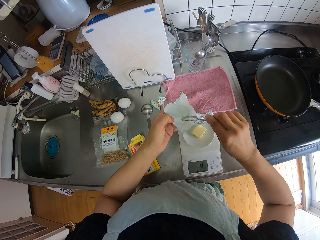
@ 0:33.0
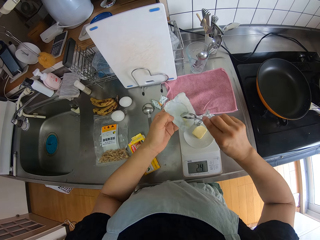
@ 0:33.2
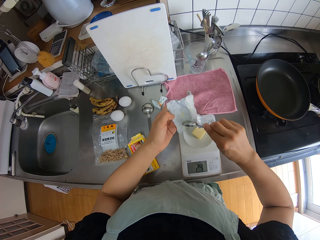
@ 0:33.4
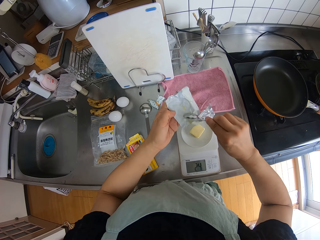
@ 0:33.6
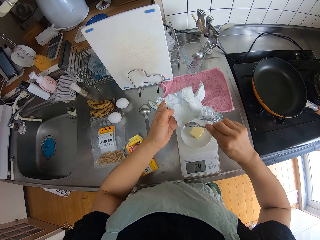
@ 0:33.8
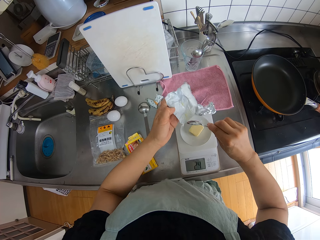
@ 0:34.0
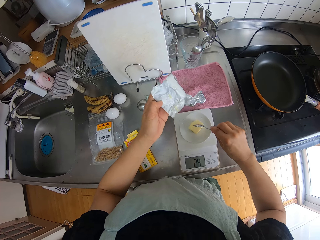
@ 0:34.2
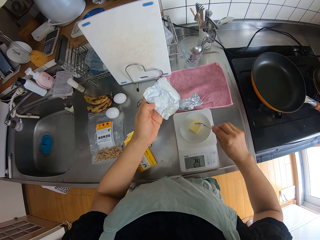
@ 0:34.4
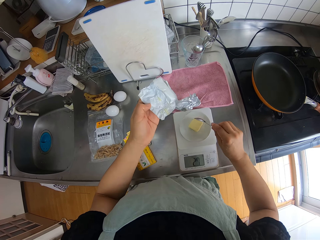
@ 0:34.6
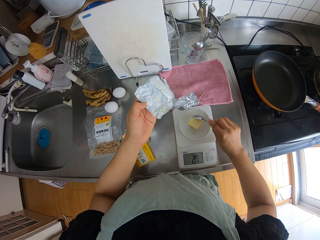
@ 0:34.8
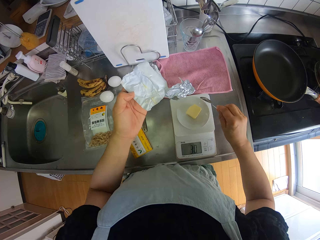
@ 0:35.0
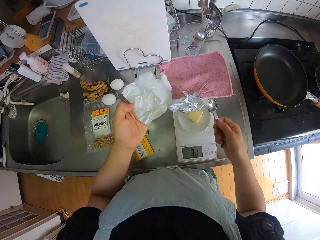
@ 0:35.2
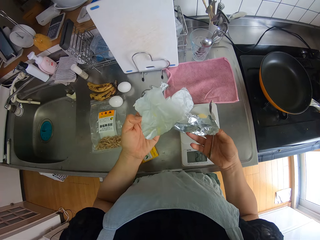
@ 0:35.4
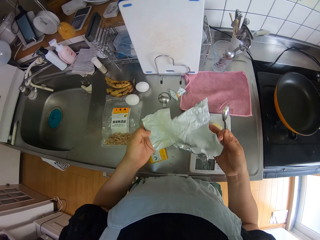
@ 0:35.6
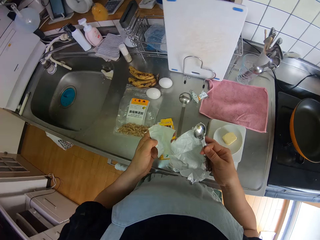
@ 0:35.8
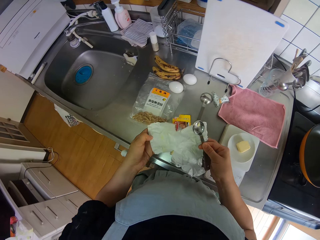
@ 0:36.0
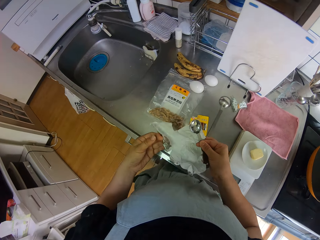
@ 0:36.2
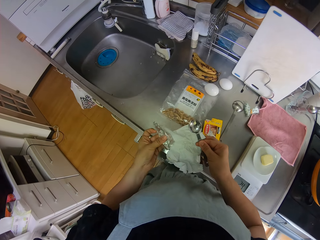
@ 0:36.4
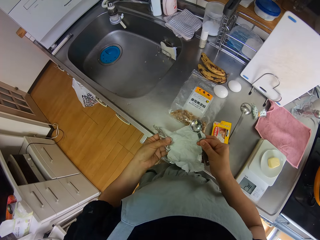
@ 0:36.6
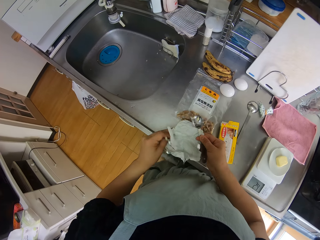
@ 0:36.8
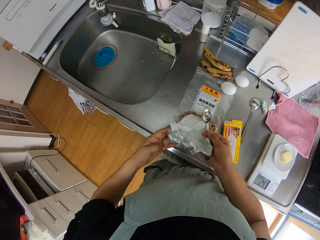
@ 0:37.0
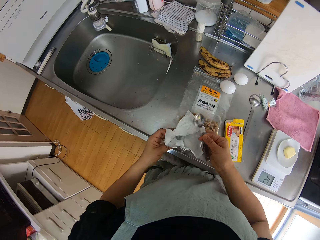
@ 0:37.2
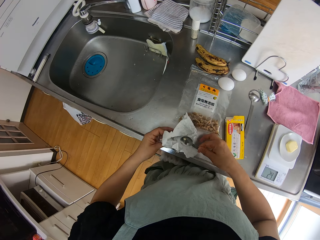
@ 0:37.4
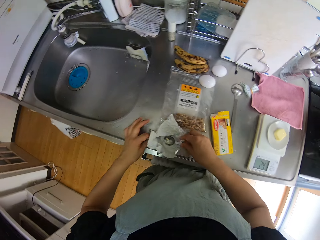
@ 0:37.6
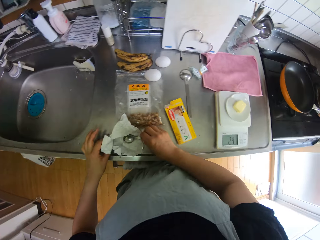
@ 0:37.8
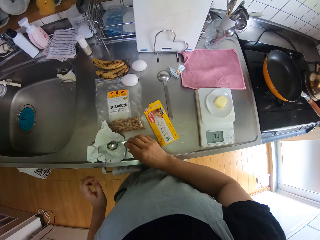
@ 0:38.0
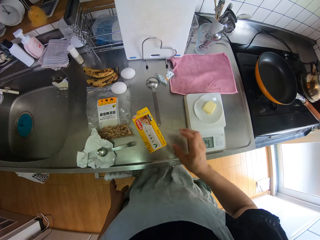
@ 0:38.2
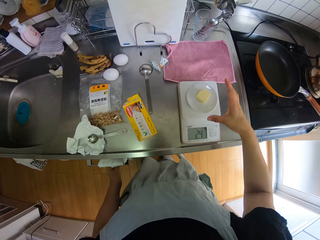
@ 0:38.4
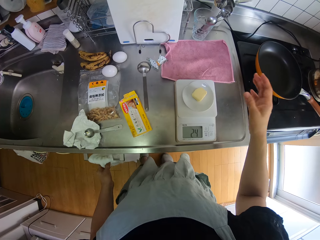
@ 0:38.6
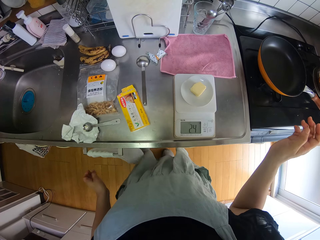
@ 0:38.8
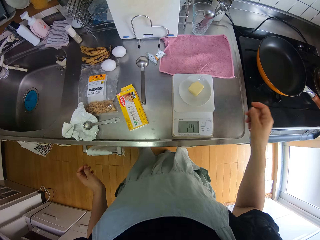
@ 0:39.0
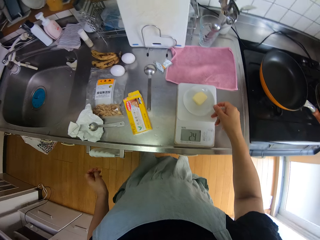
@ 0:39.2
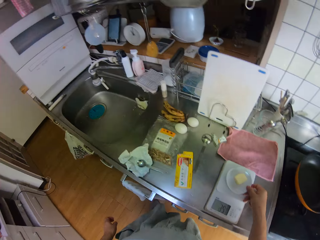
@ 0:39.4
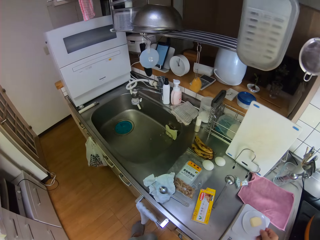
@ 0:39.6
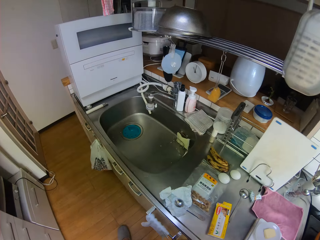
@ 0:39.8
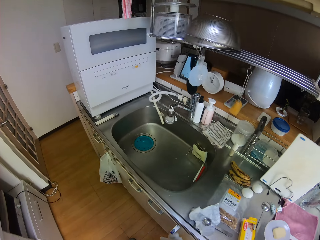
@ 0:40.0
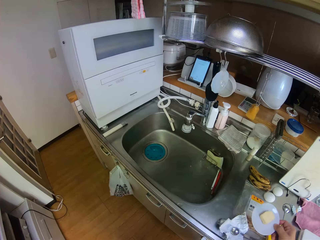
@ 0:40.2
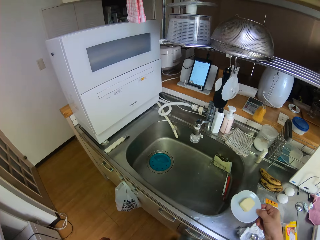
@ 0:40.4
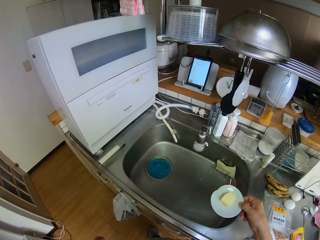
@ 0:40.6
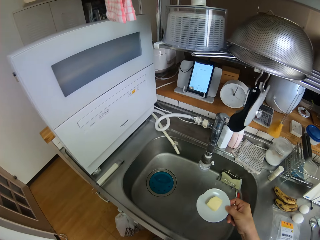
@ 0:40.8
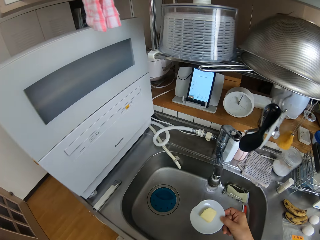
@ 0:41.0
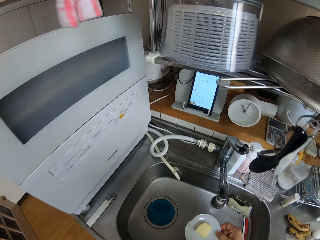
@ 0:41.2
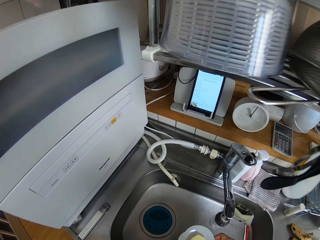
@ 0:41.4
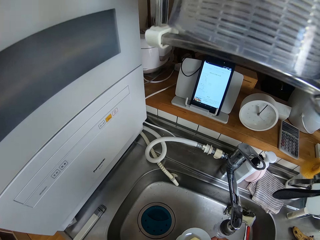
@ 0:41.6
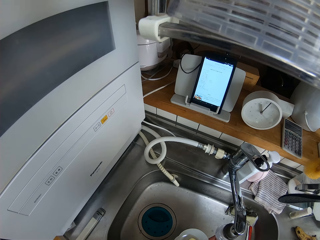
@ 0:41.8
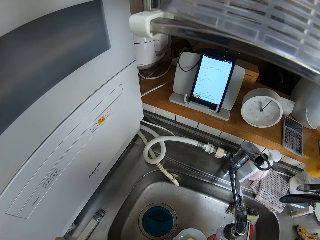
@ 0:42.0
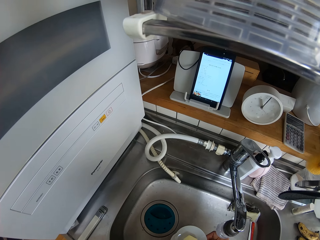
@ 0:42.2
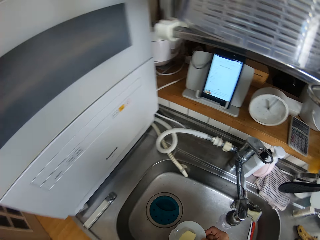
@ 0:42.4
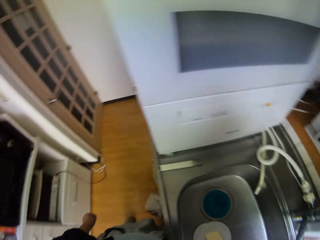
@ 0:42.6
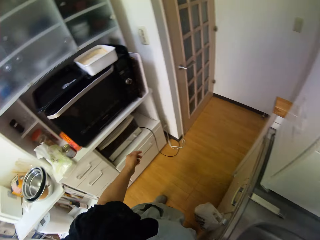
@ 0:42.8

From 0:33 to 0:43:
The camera wearer scrapes butter off the foil with the spoon. He puts the butter on the spoon in the saucer. He folds the foil. He puts the spoon in the foil. He drops the foil on the sink. He wipes his left hand off a towel on a cabinet handle below the sink. He carries the saucer from the scale. He walks around a kitchen. He places the saucer in the sink.

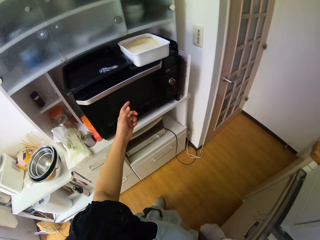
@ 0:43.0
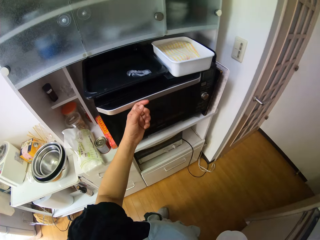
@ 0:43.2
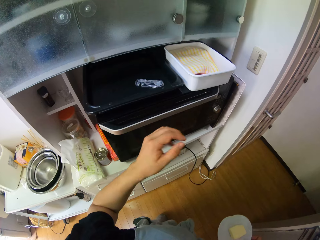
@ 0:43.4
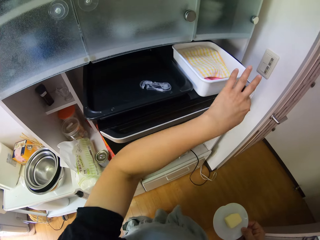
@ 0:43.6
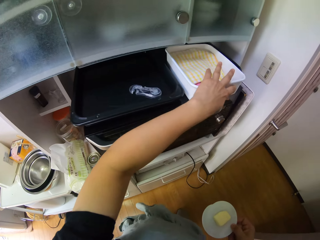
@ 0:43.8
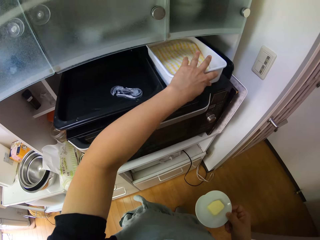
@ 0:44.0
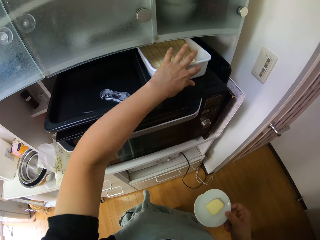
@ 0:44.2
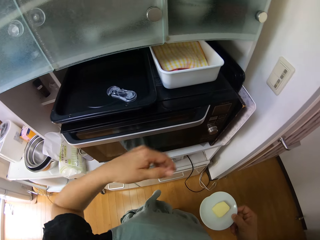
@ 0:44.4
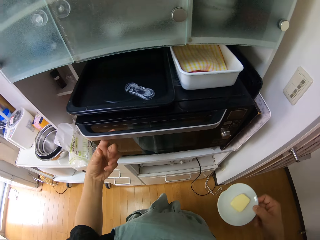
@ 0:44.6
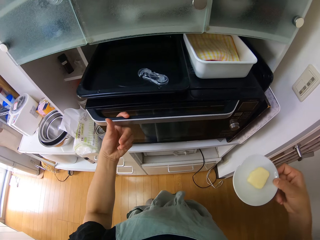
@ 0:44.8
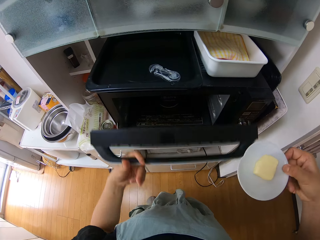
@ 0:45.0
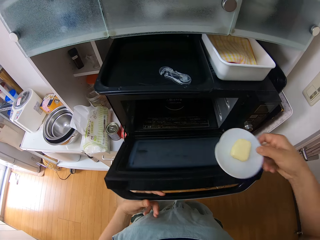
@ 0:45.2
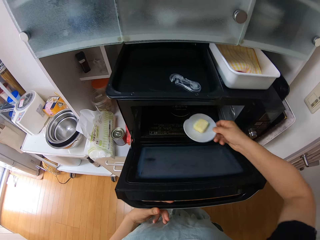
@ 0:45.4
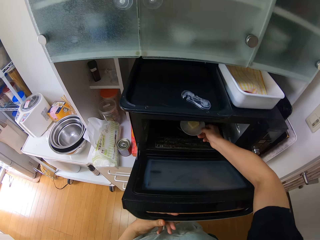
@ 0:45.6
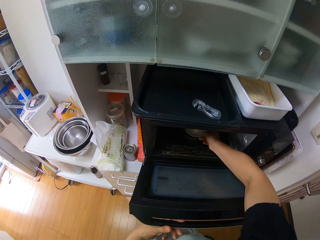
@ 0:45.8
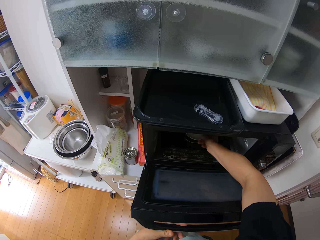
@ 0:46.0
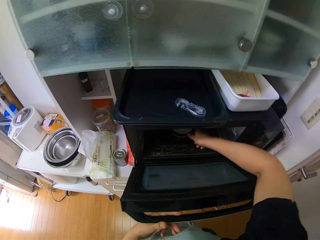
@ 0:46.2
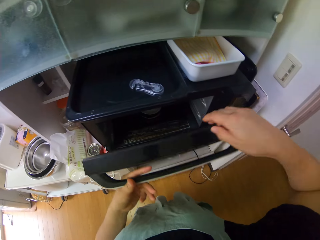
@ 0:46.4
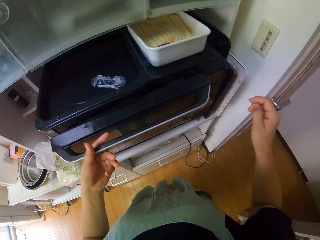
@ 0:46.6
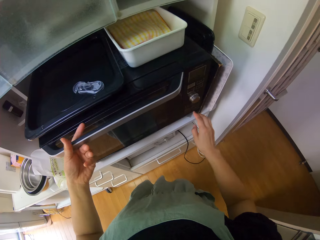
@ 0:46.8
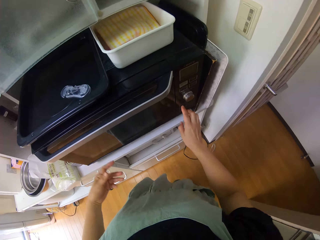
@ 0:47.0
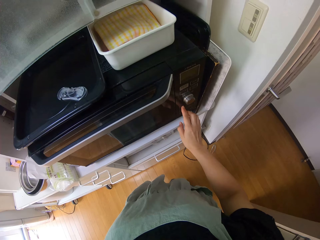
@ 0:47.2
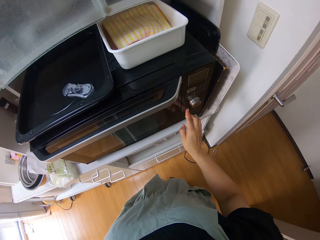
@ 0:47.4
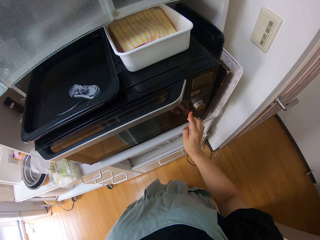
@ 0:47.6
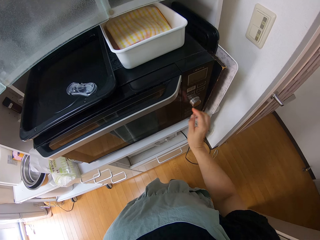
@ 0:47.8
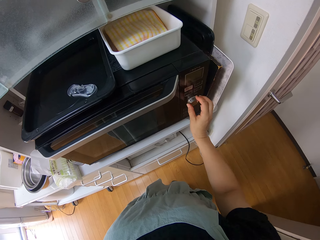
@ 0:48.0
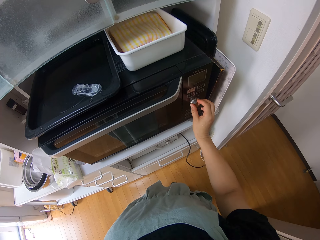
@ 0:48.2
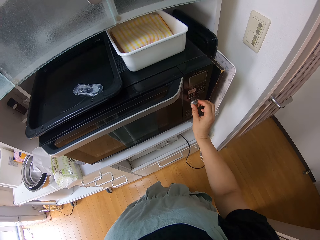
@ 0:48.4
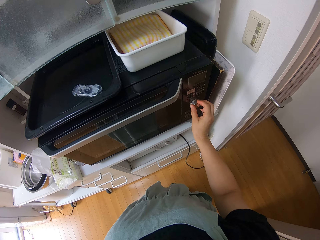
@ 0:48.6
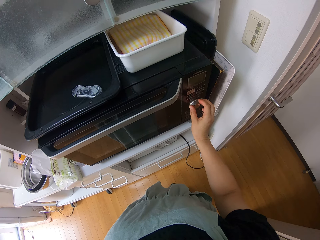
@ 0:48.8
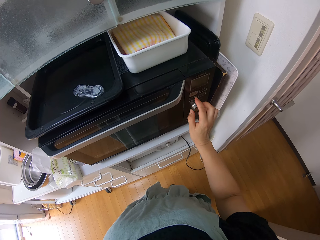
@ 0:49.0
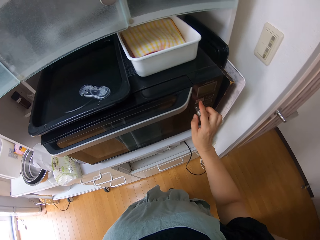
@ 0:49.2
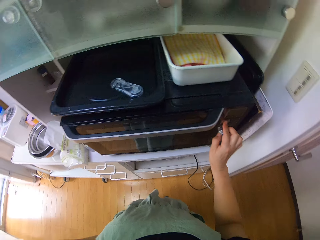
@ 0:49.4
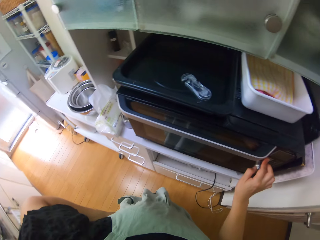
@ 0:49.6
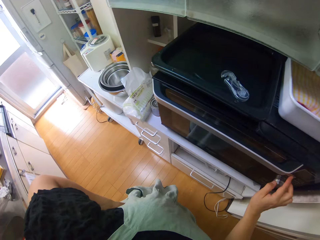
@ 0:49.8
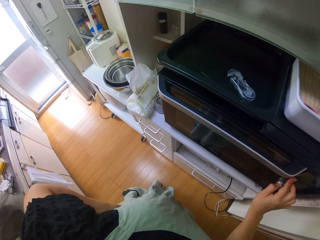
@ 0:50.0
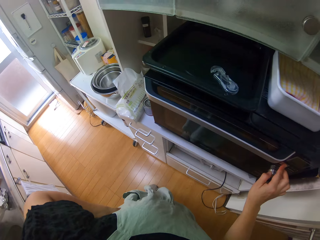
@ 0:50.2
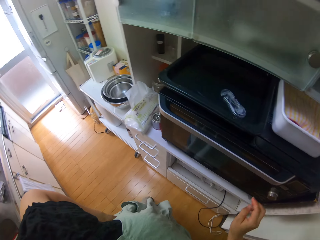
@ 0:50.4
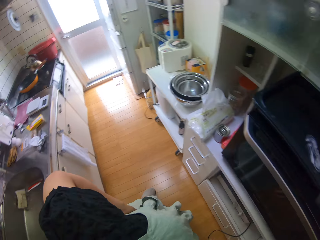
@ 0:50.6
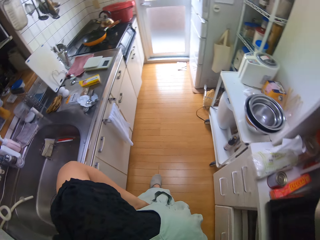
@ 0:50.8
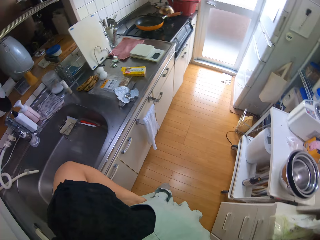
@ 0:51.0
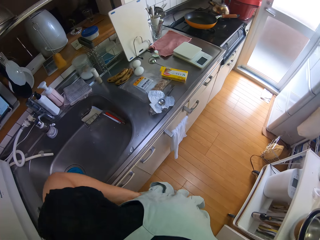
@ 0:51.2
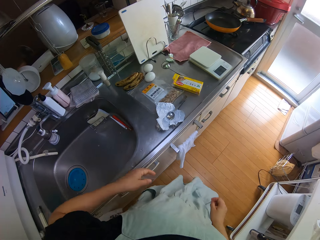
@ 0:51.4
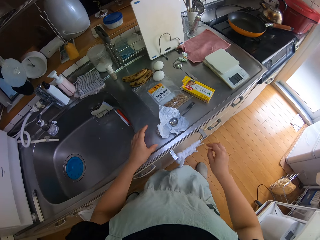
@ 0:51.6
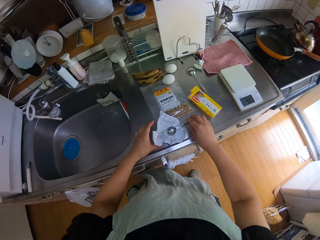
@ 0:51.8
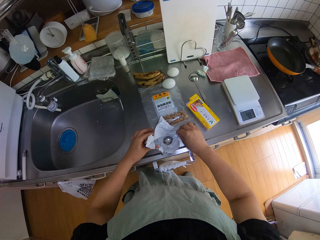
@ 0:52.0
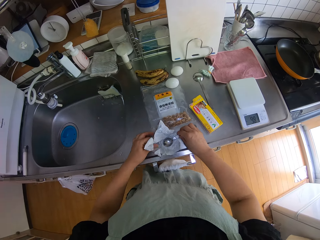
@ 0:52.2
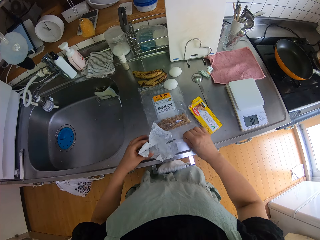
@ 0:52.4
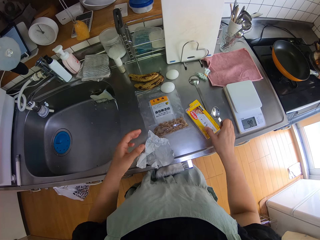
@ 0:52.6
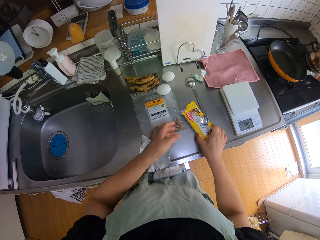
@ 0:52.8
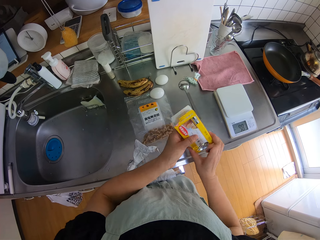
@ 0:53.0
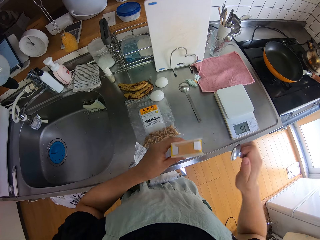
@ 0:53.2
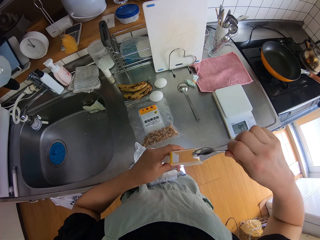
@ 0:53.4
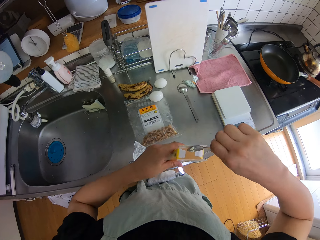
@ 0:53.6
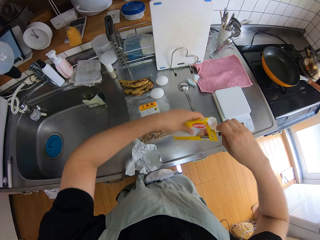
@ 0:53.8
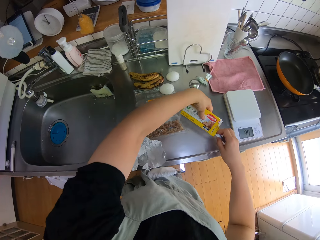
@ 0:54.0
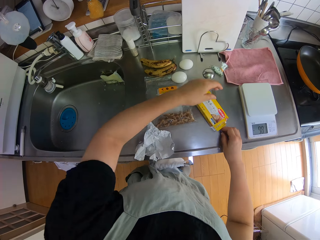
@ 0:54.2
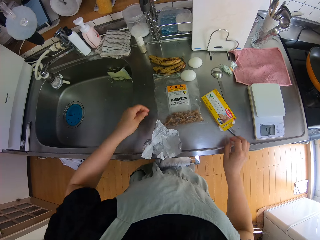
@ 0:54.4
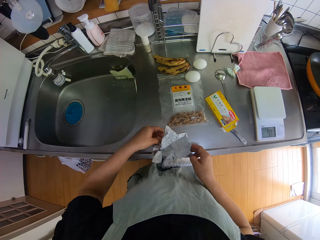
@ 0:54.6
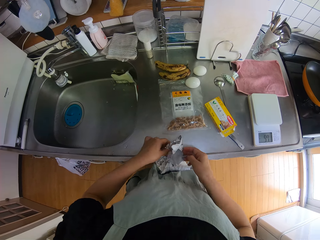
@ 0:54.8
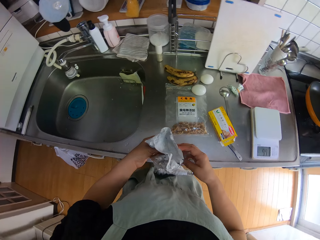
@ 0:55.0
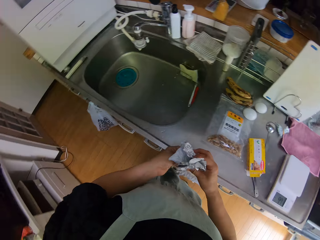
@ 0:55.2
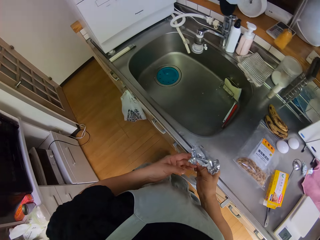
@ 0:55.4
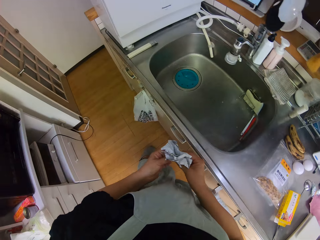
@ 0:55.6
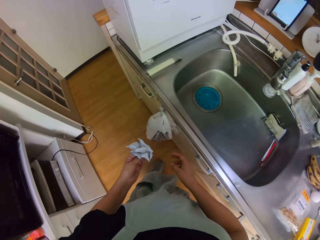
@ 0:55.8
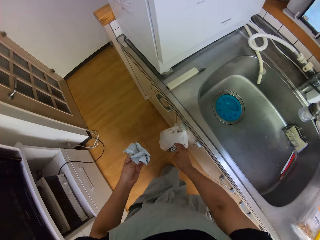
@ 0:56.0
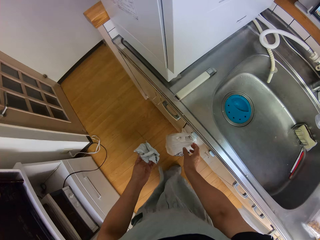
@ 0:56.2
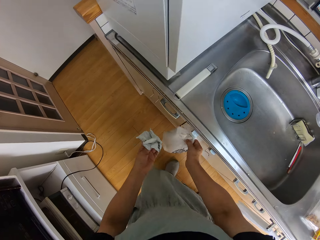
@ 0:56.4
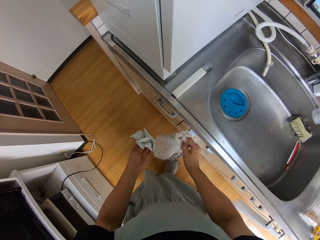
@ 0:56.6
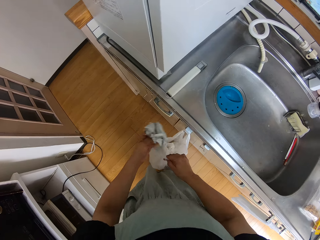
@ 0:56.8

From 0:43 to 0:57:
The camera wearer touches the oven. They move the container with napkins on the oven. They open the oven. They place the saucer in the oven. They close the oven. They operate the oven controls with a hand. They walk around a kitchen. They remove the spoon from the foil. They pick up the pack. They put the spoon in the pack. They drop the pack on the sink. They squeeze the foil on the sink. They pick up the foil from a kitchen counter. They open a waste bag on the cabinet handle below the sink.
